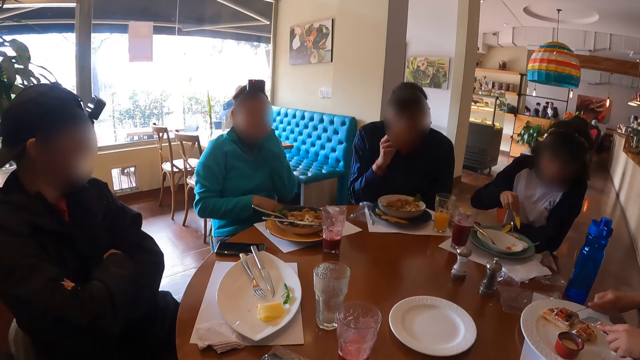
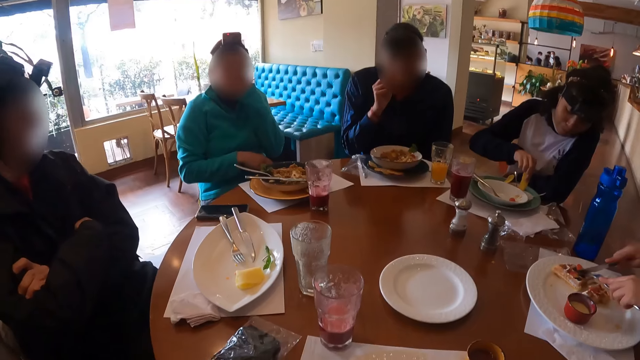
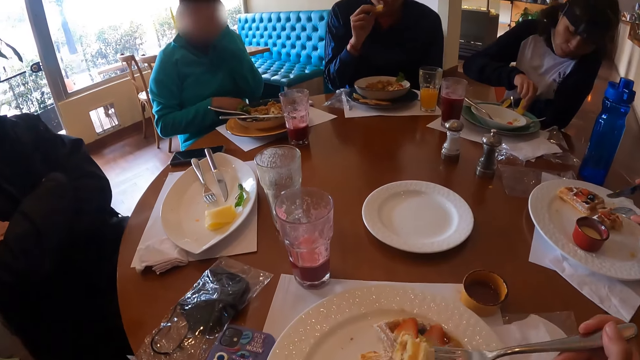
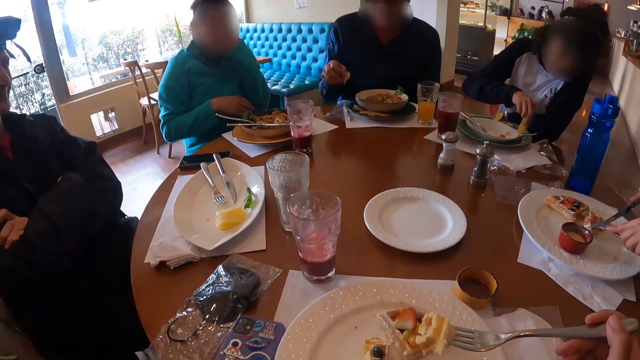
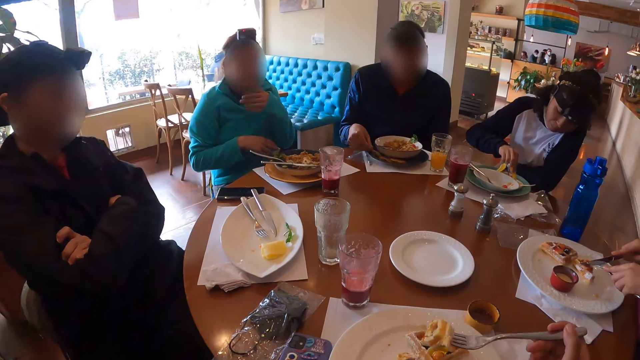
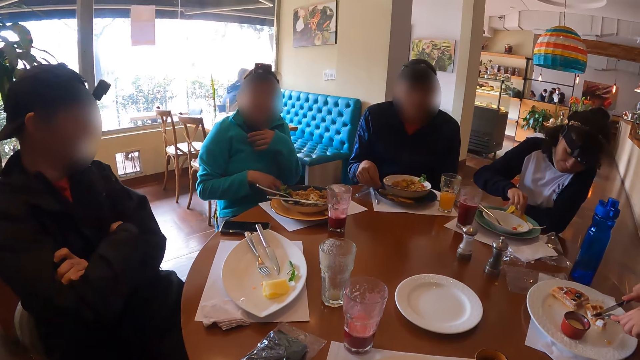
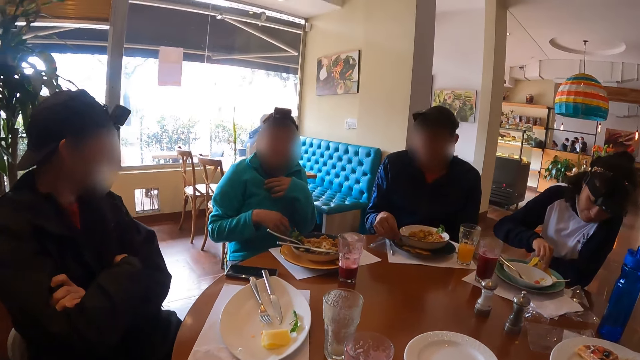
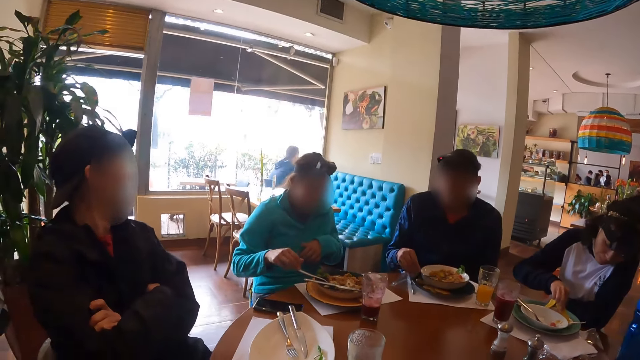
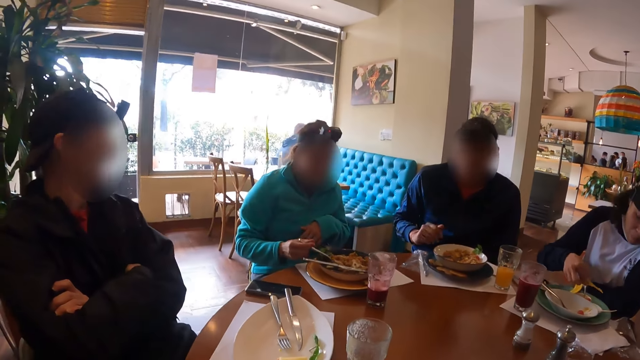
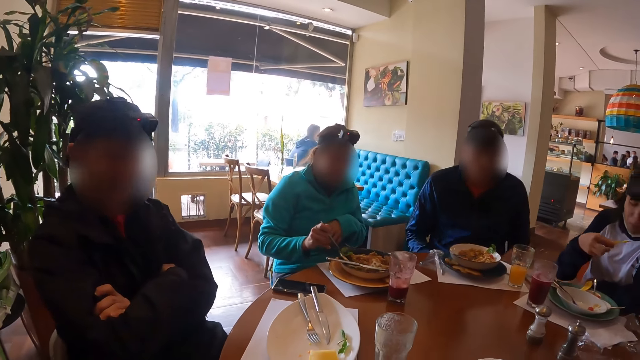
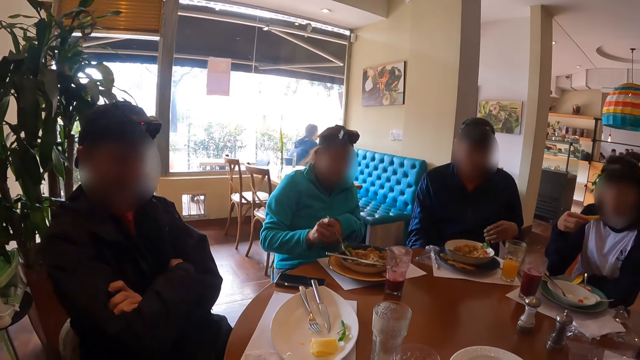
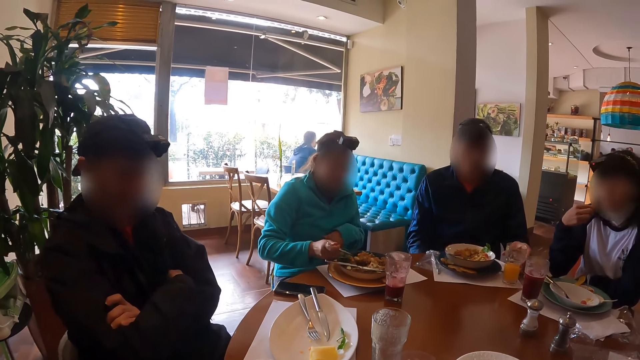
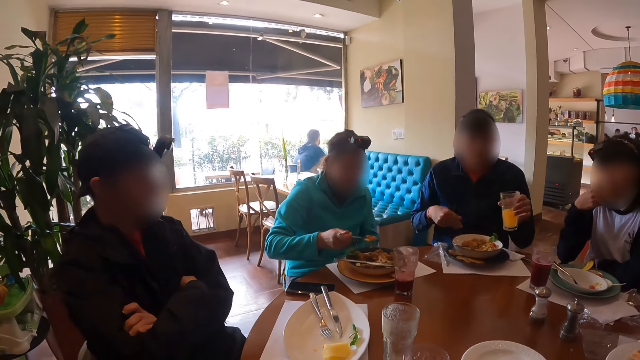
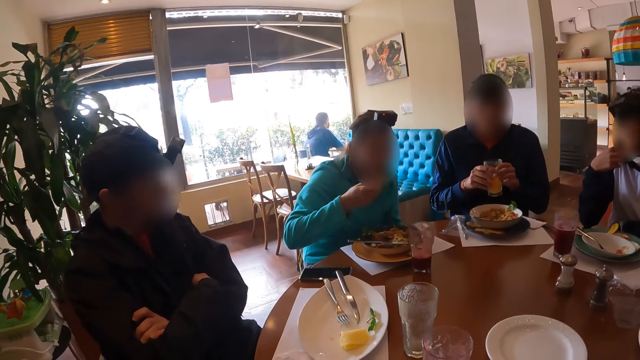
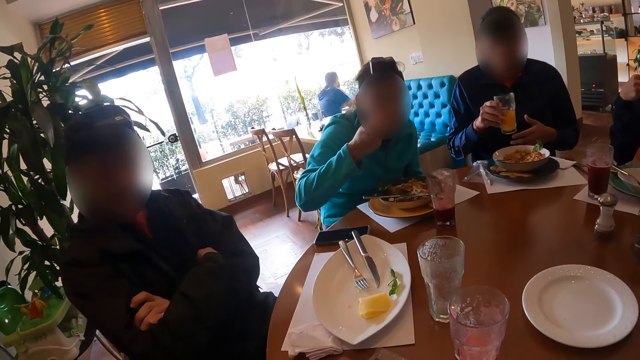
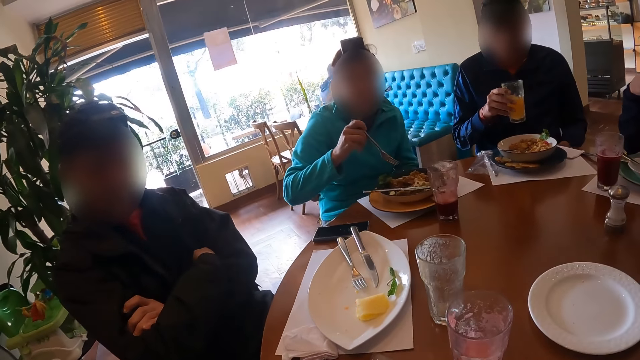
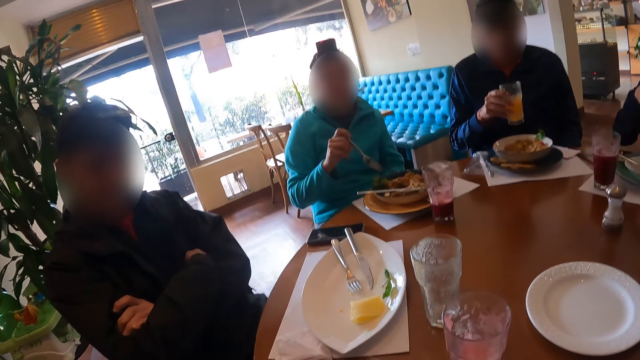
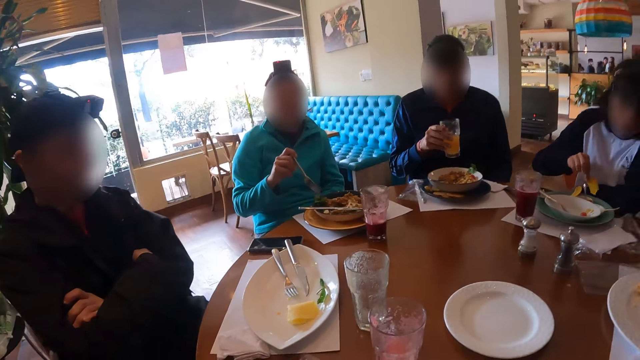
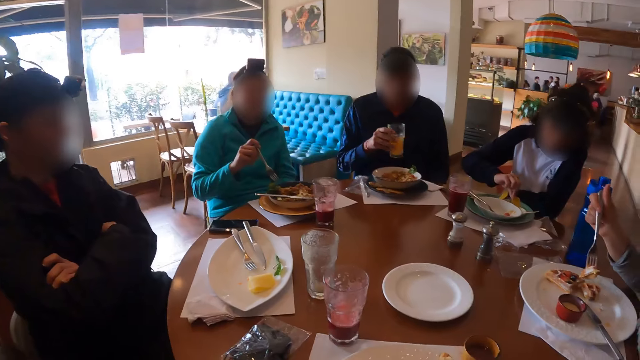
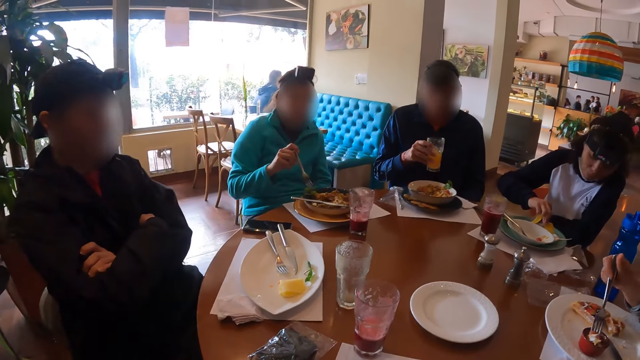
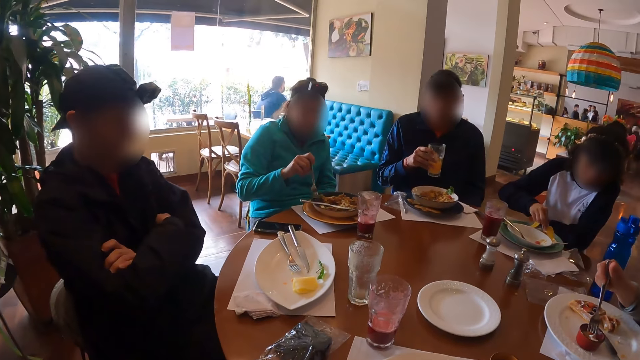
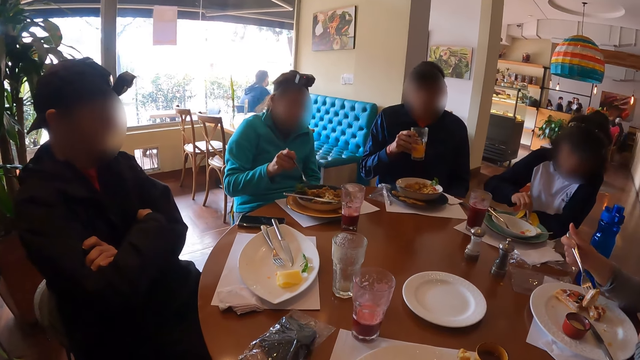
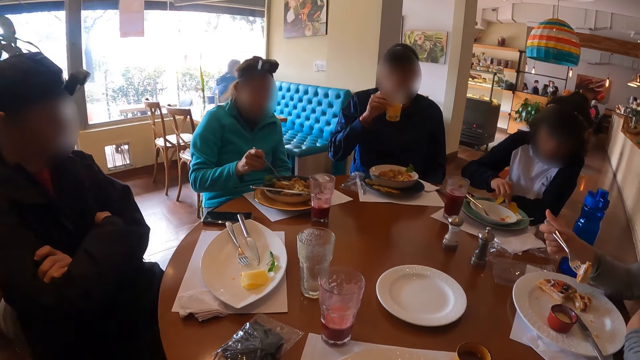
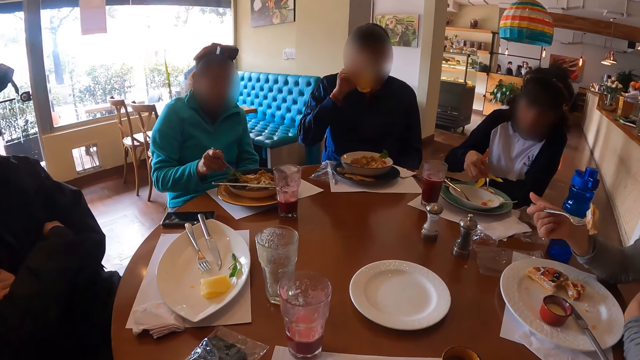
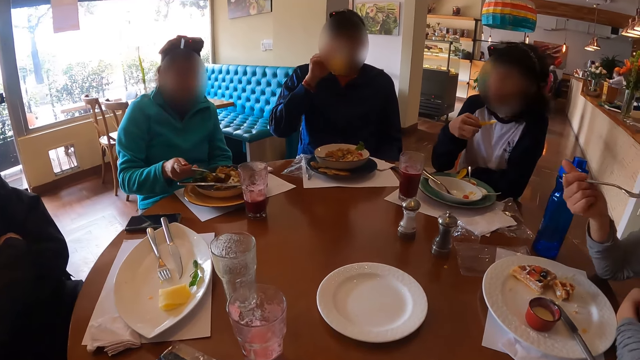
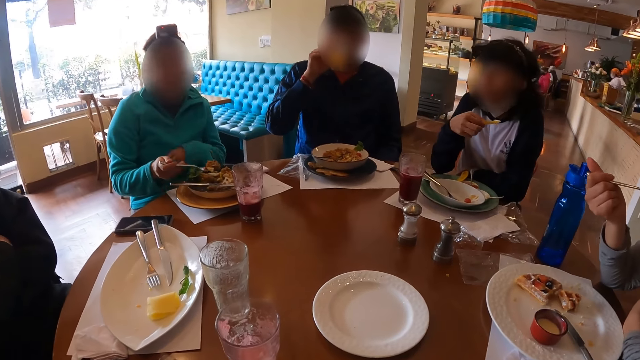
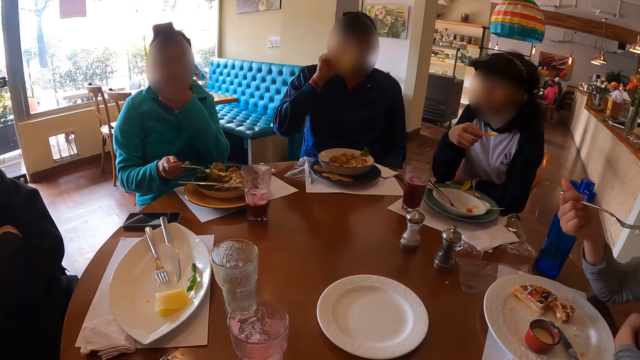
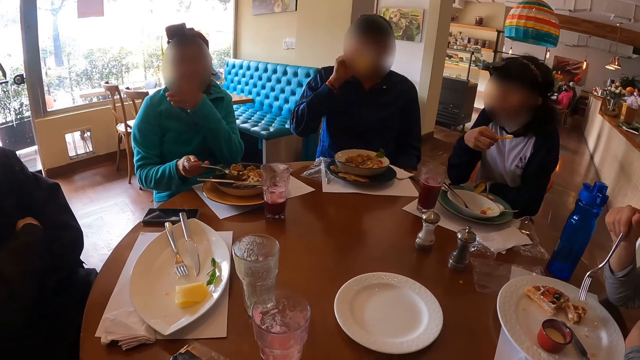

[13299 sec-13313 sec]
A woman dips the potato chip into the sauce with her right hand. The camera wearer uses a fork to eat. A man picks up the fork from the plate with his right hand. Another man picks up a cup from the table with his left hand. The woman eats the potato chip with her right hand. The first man eats pizza from the plate with the fork in his right hand. The other man passes the cup from his left to right hand. The camera wearer eats around the table. The woman picks up a potato chip from the table with her right hand. She dips the potato chip into the sauce with her right hand. Another woman eats egg from the plate with the fork in her right hand.

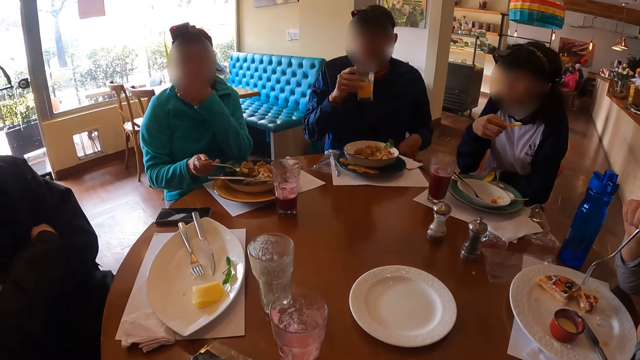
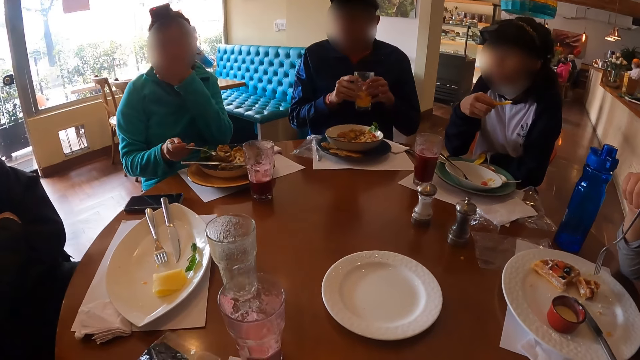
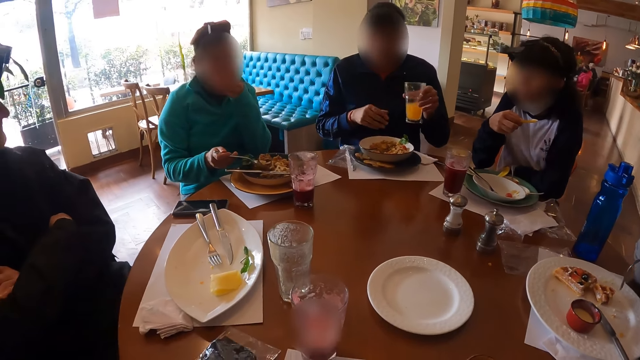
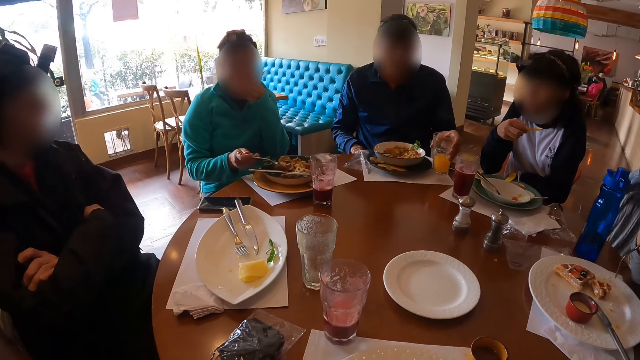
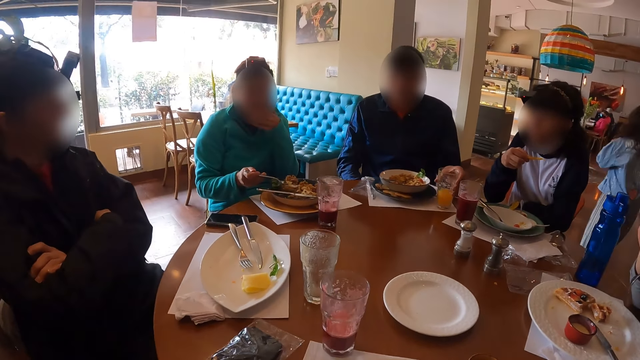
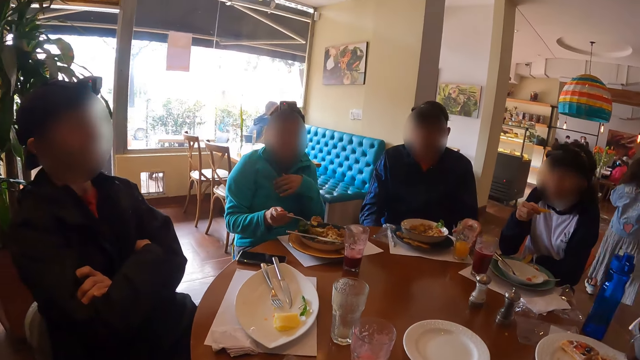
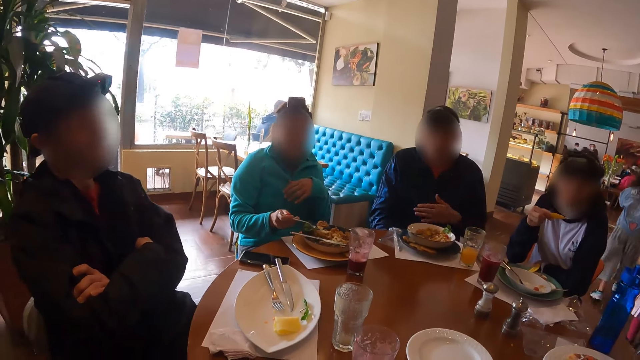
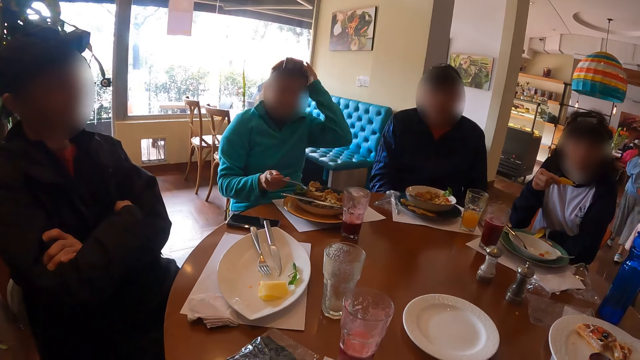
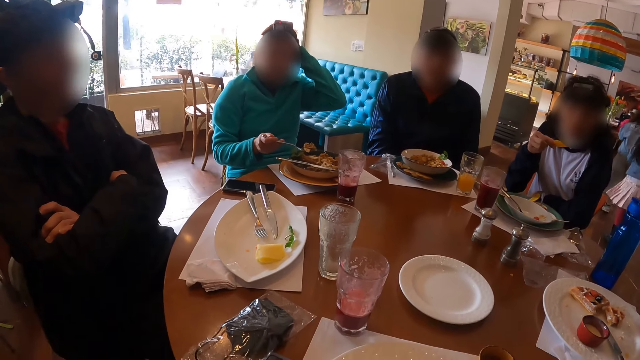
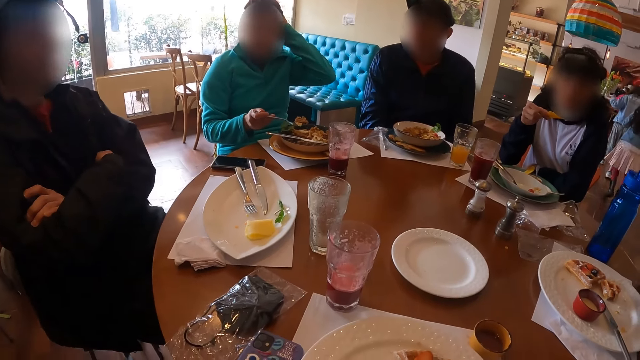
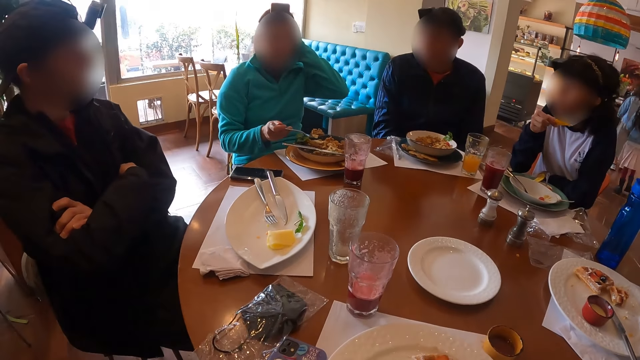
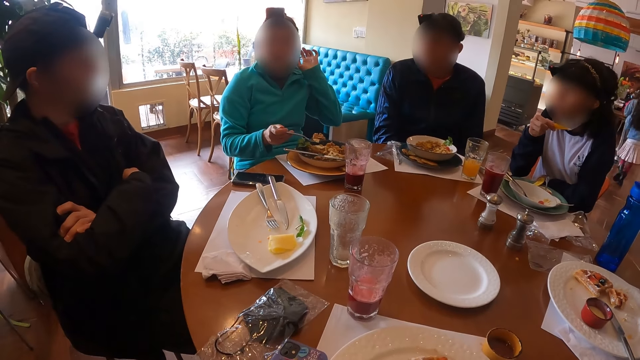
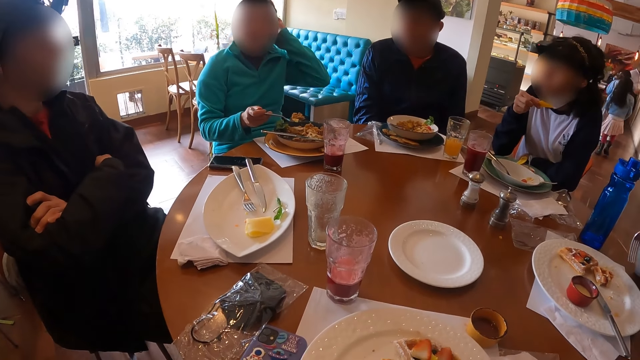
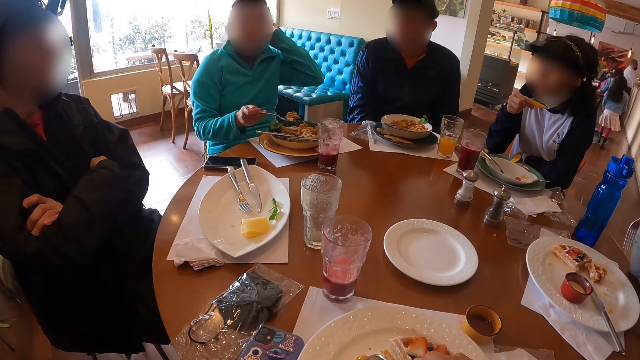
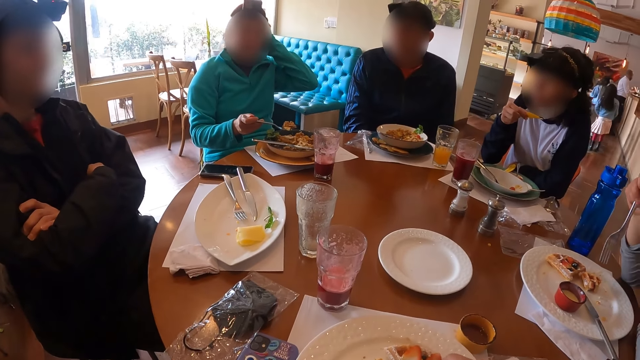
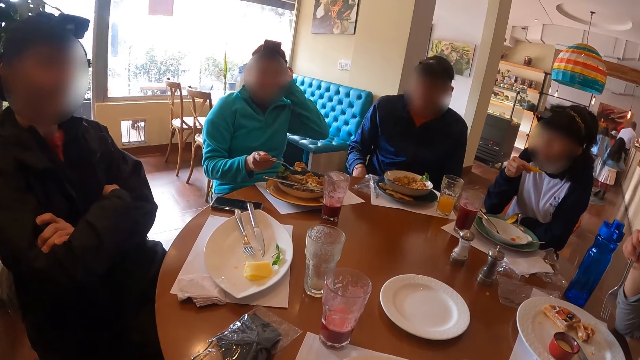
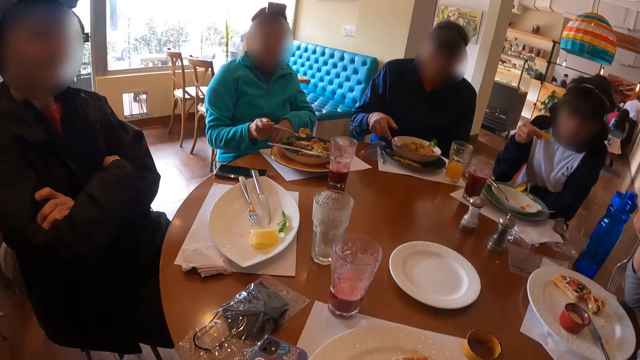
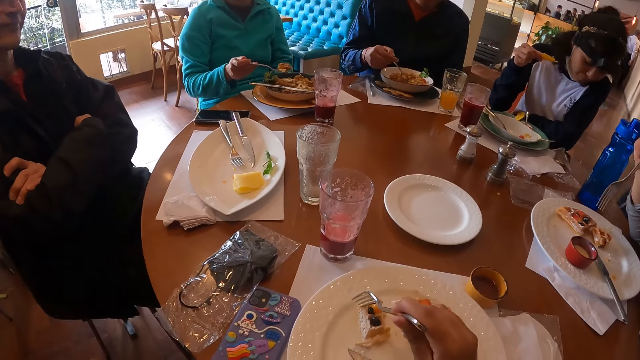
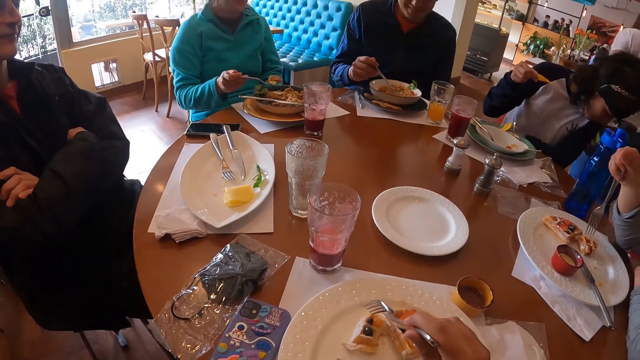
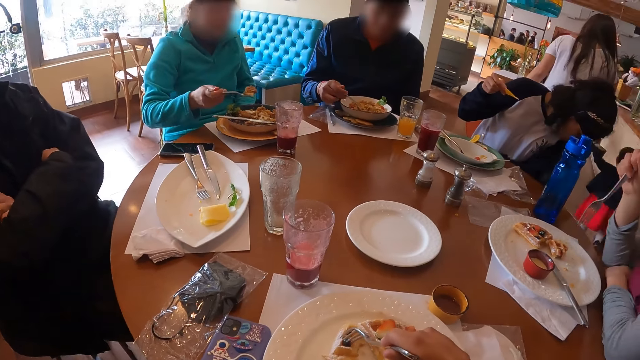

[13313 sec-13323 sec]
A man passes the cup from his right to left hand. He drops the cup on the table with his left hand. He picks up the fork from the plate with his right hand. The camera wearer holds a fork with his right hand.
